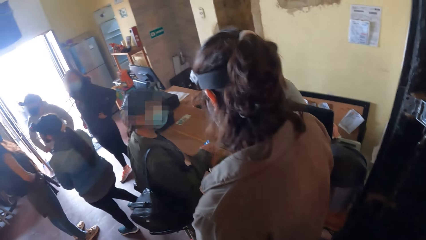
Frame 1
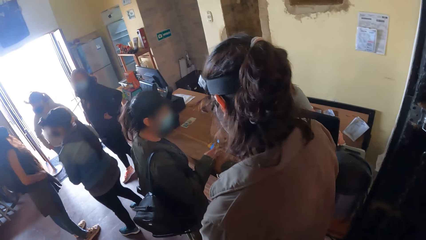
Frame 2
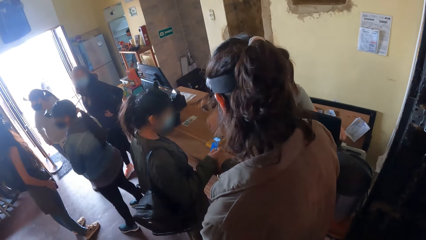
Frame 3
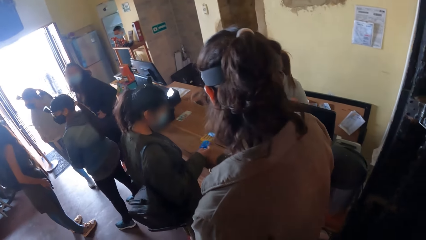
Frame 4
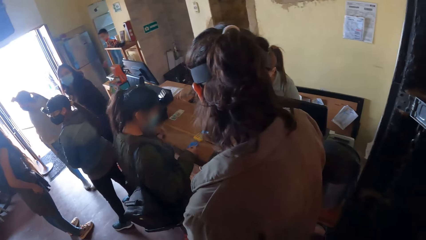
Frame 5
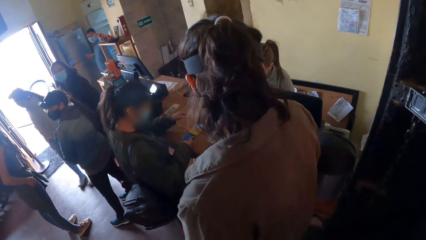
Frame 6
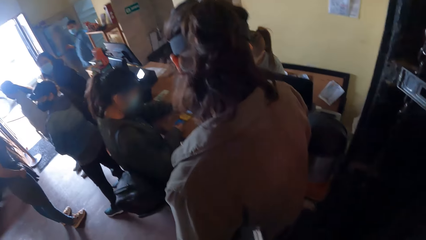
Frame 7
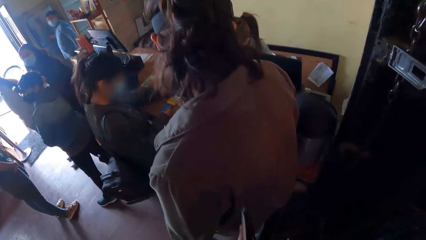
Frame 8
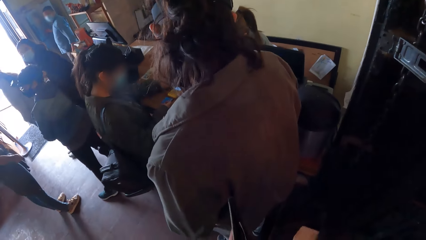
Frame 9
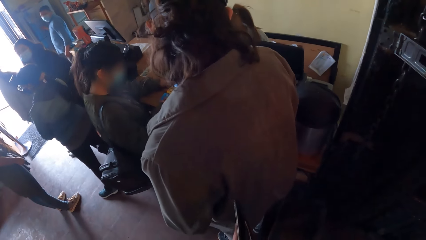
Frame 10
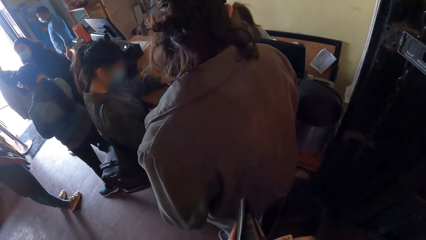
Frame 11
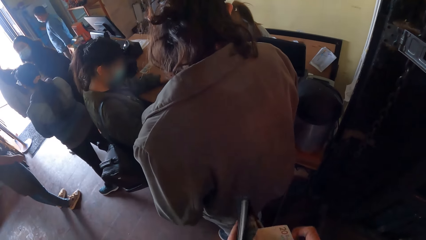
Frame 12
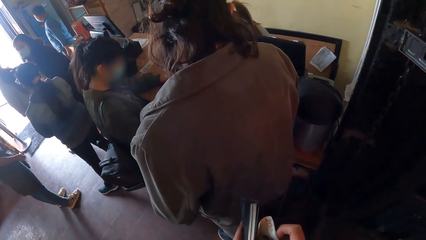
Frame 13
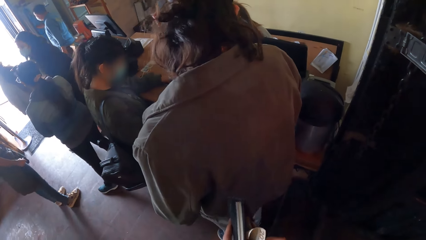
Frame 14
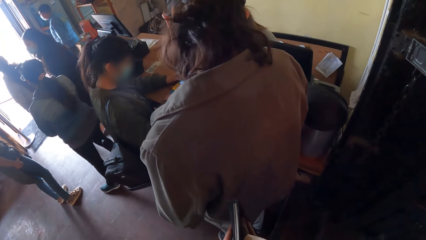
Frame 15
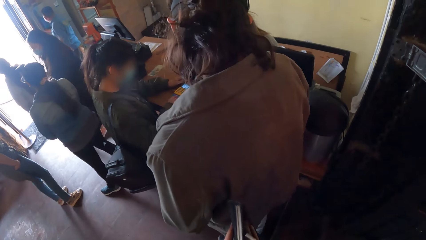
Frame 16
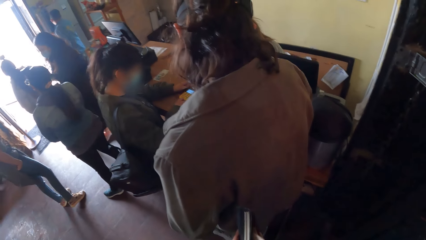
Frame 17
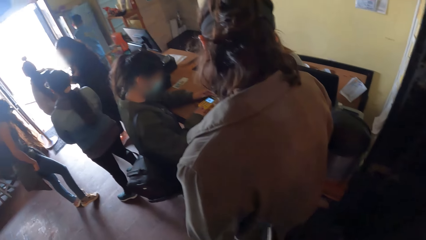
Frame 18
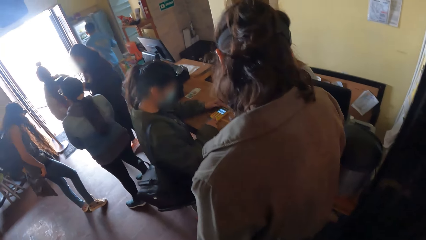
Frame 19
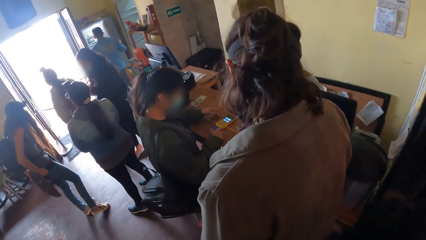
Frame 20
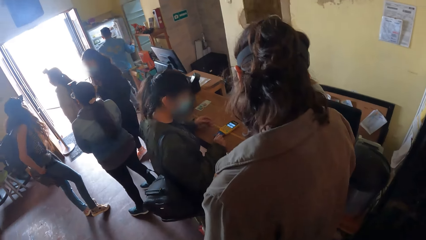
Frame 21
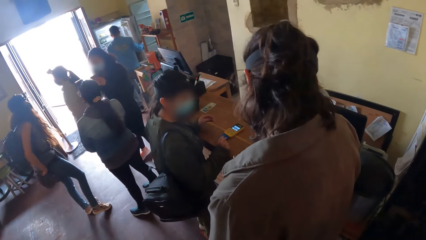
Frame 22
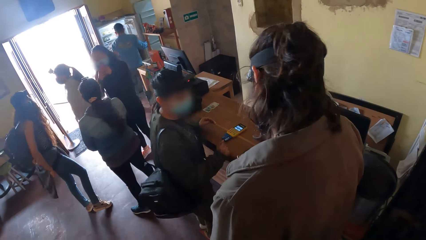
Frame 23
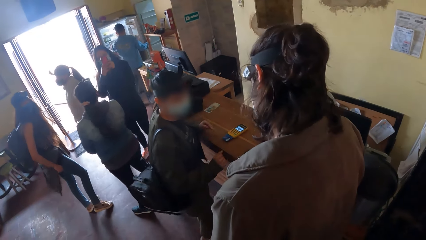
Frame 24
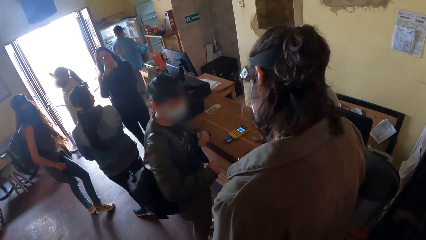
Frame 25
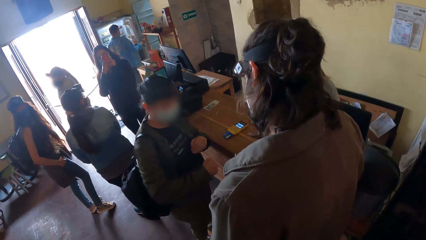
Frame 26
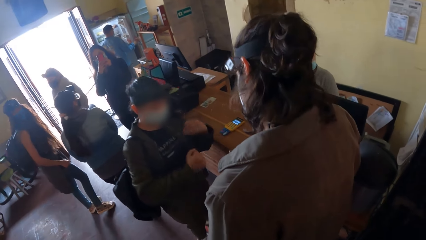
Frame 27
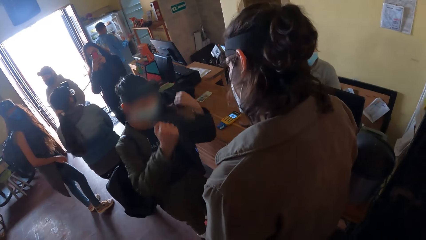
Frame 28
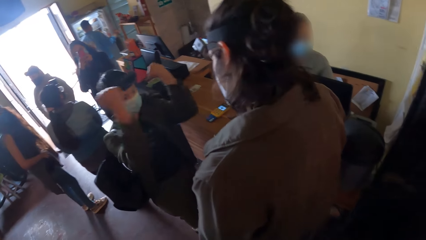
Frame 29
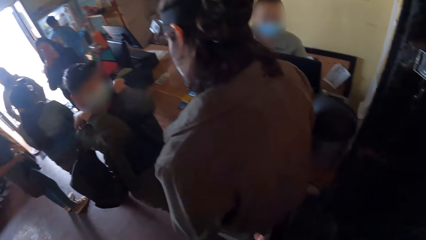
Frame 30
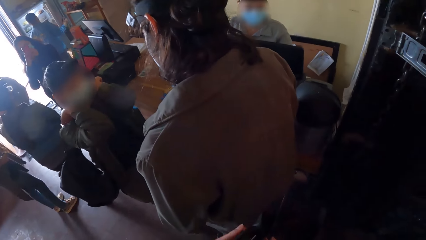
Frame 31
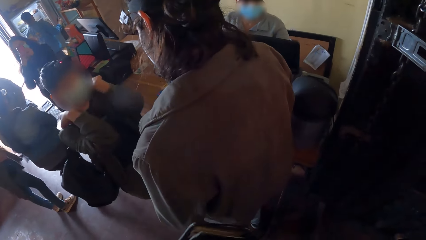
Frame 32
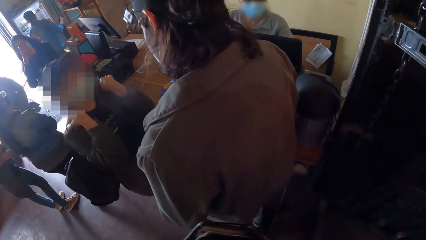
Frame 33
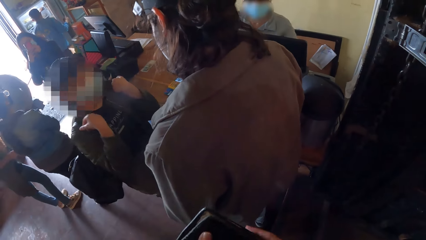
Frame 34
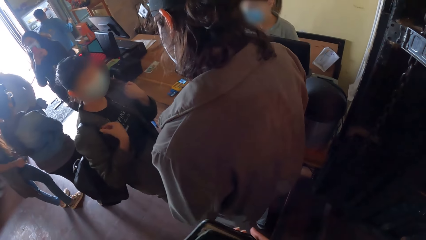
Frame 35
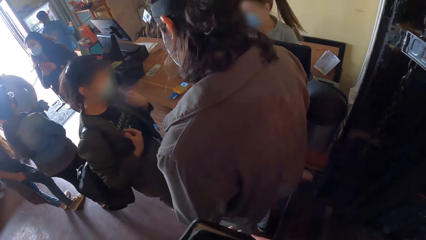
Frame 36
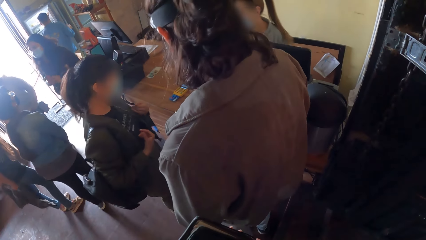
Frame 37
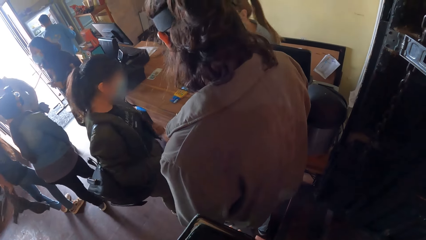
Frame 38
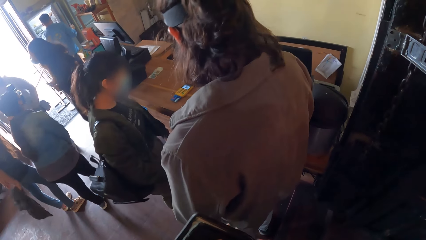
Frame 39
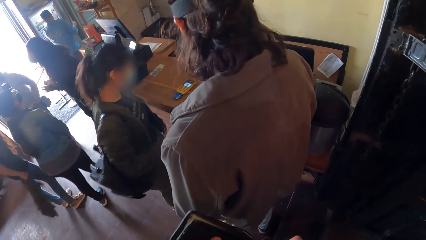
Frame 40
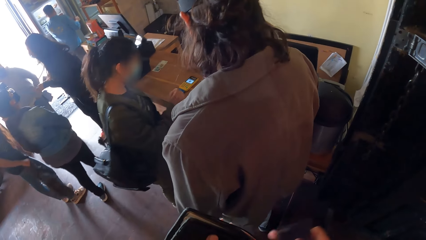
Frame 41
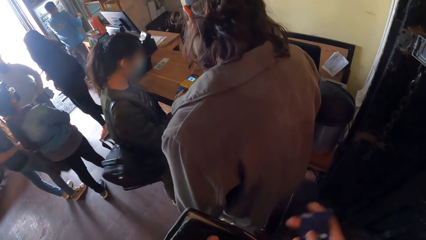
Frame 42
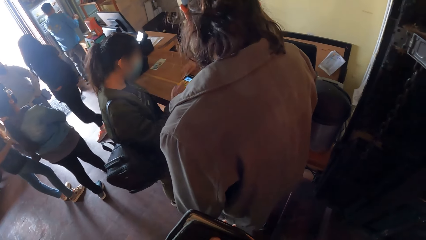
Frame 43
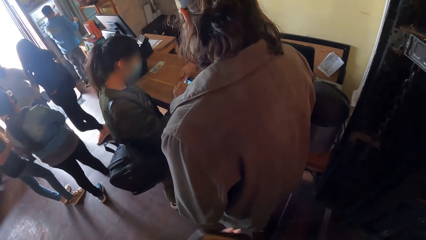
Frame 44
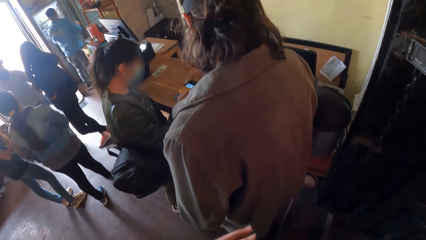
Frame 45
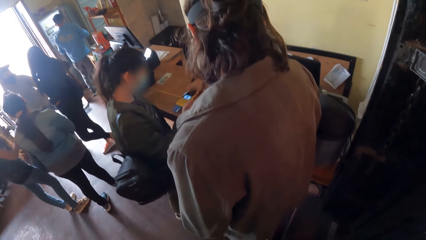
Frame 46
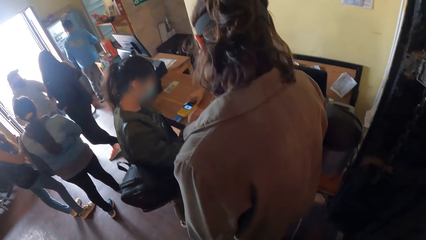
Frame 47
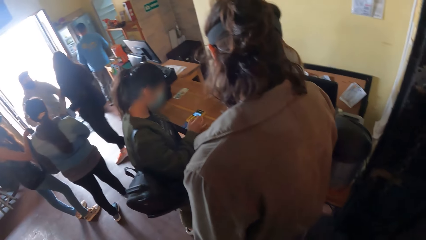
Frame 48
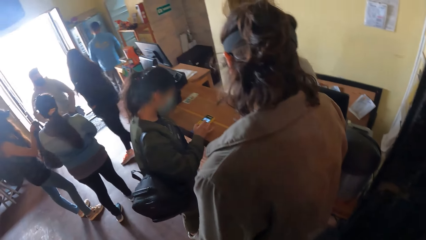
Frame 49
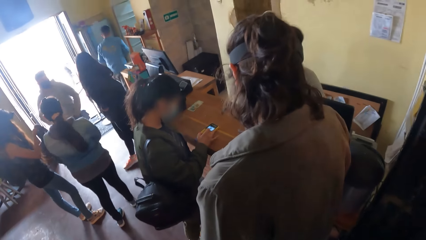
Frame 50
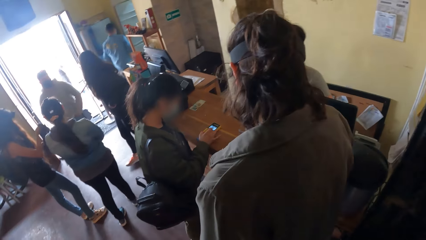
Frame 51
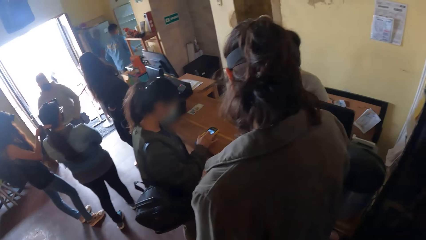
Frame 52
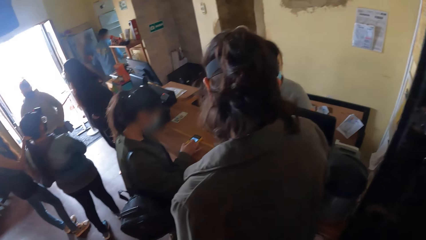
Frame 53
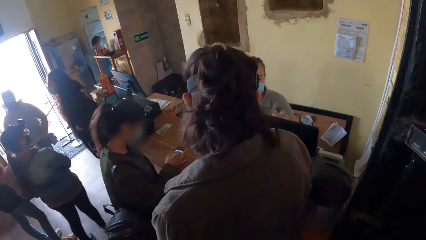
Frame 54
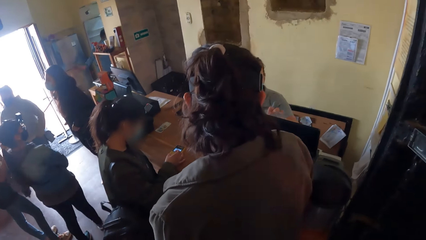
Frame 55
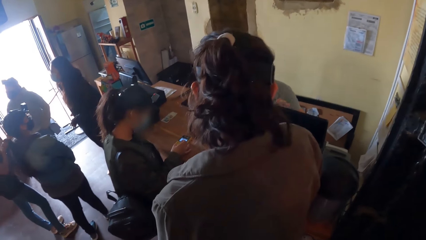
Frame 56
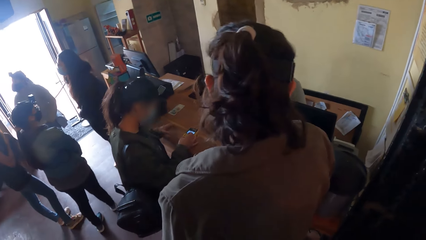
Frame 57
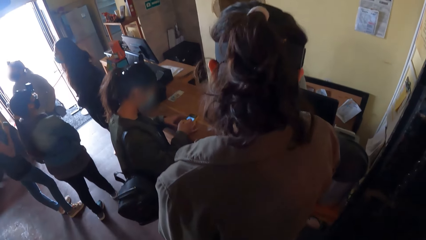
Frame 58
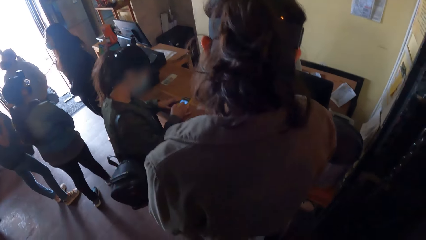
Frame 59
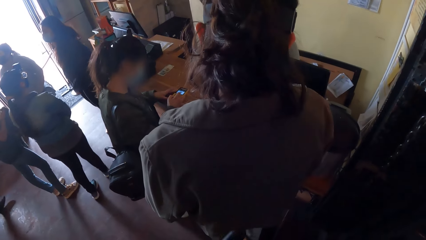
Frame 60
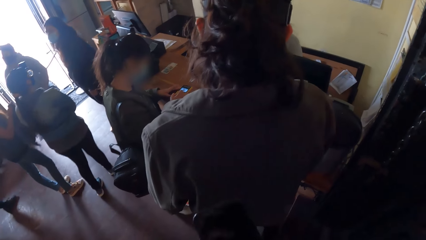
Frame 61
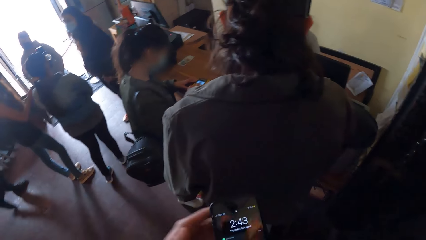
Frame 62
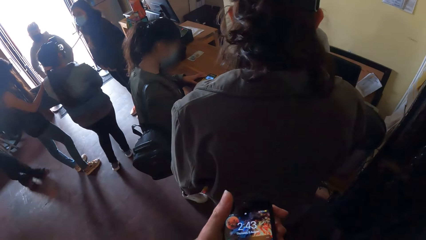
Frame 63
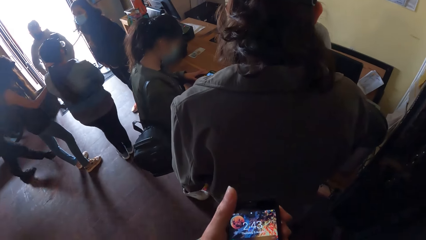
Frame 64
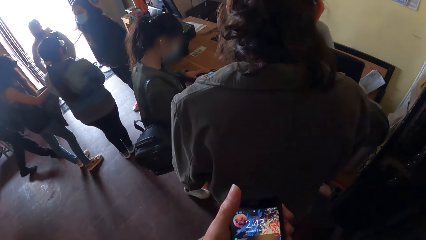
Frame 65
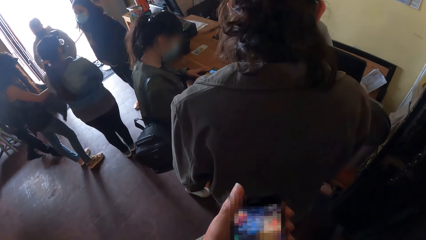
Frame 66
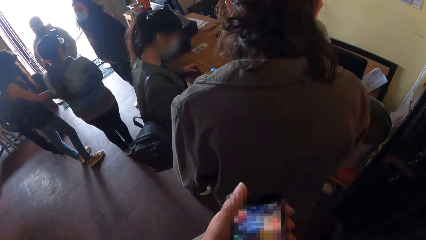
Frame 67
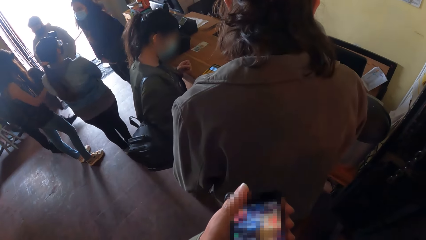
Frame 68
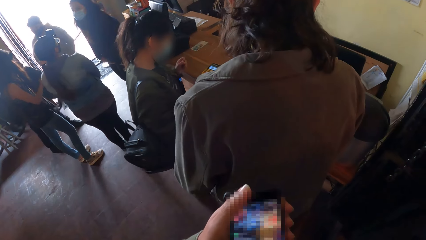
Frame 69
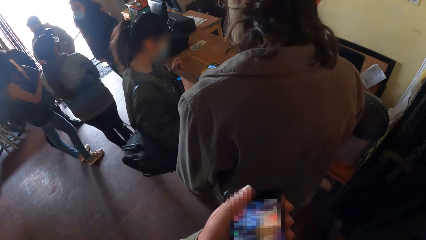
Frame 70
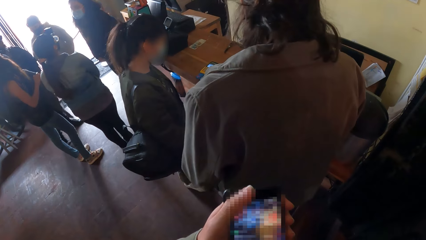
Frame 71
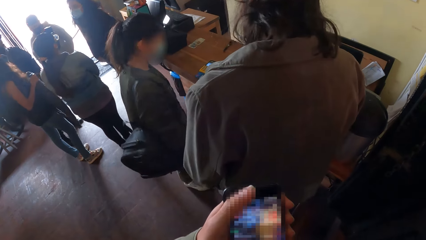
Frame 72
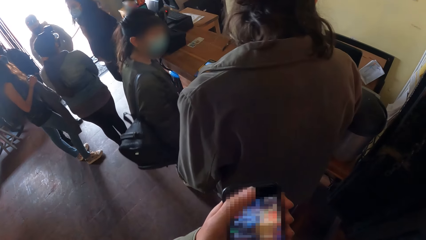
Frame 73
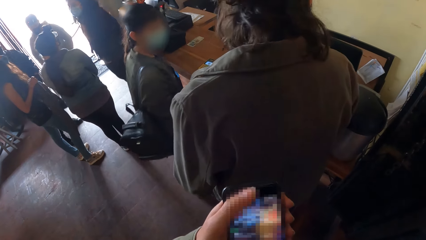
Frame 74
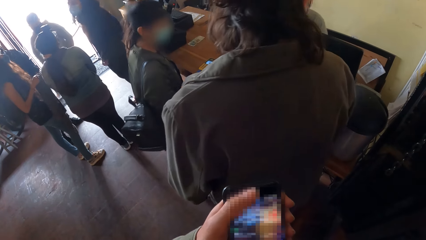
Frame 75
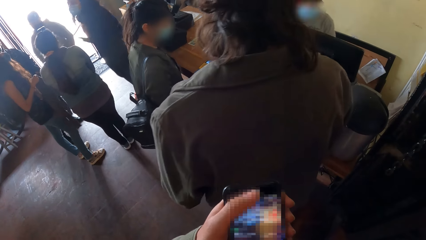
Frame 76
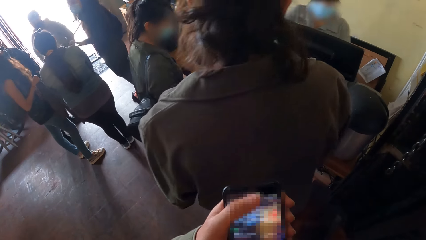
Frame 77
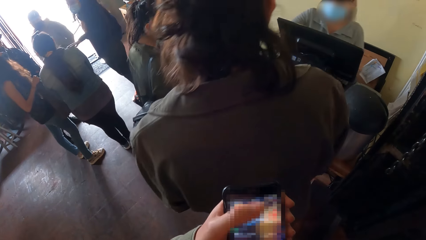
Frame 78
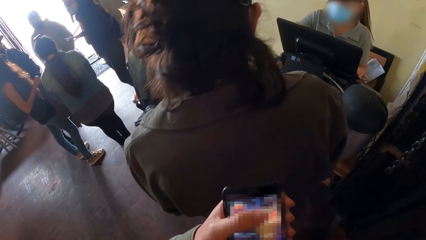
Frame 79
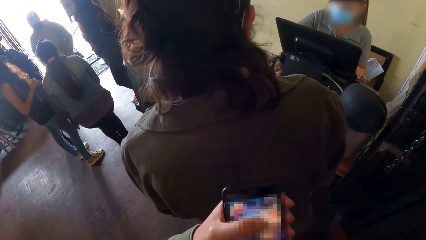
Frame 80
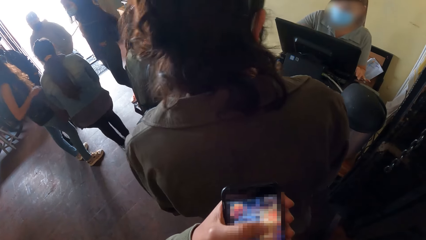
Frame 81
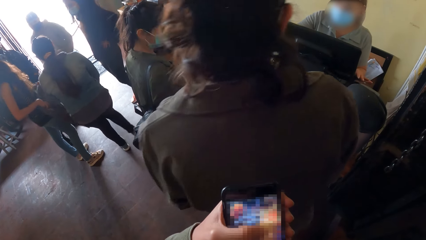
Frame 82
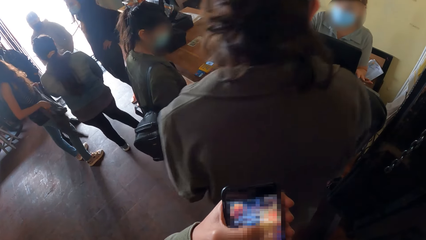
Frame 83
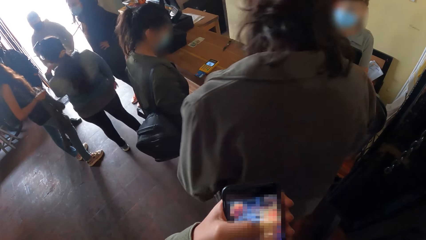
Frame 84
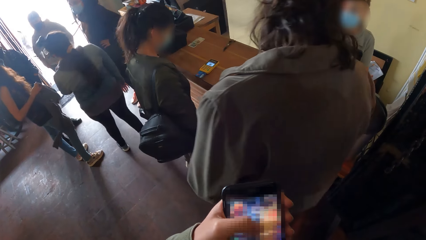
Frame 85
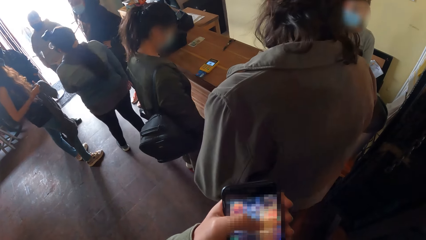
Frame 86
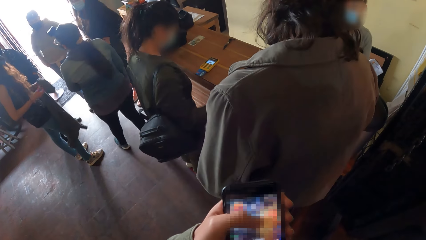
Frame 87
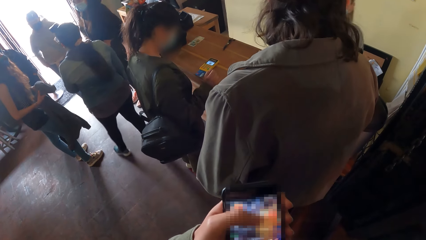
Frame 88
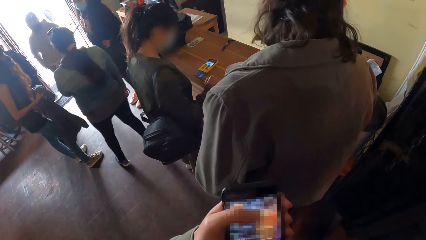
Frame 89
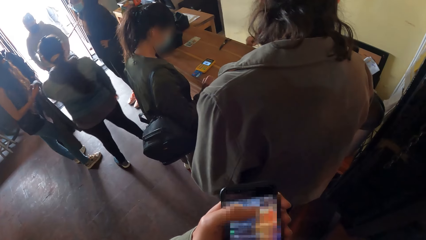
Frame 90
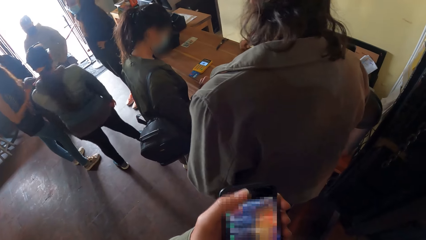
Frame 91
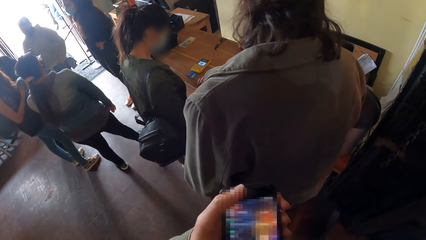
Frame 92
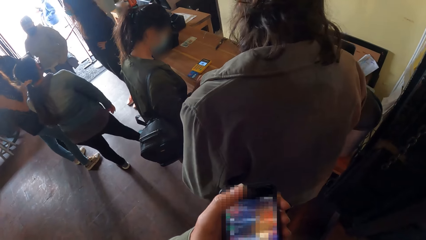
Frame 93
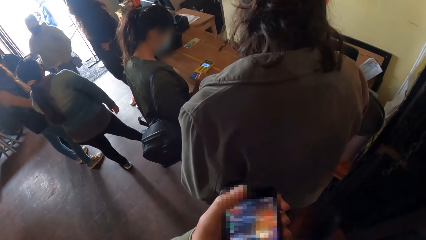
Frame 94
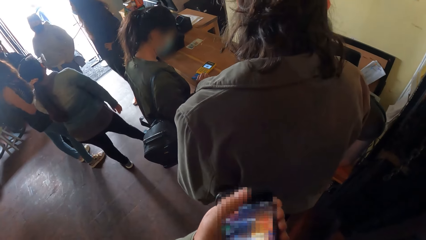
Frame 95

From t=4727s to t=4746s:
The woman moves the point-of-sale terminal on the table with her right hand. Another woman inserts a card into the point-of-sale terminal on the table with her right hand and touches the point-of-sale terminal on the table with her left hand. The camera wearer puts money back in the wallet. She closes the wallet. The first woman moves the point-of-sale terminal on the table with her right hand. The other woman operates the point-of-sale terminal on the table with her right hand. She touches the point-of-sale terminal on the table with her left hand. The camera wearer holds a phone with both hands. She switches on the phone. She scrolls the phone. She operates the phone in her hands with her left hand.
